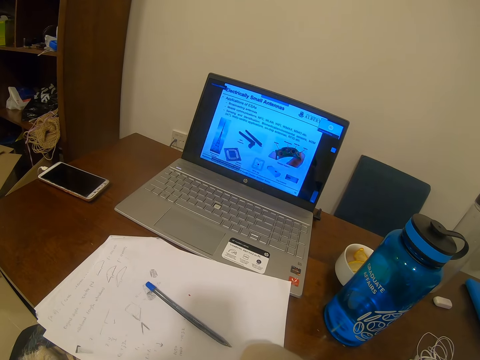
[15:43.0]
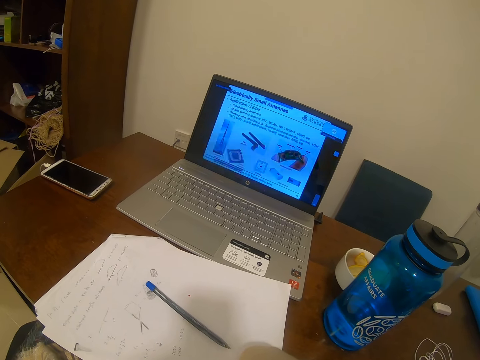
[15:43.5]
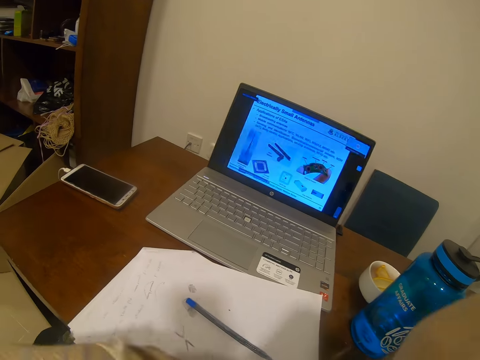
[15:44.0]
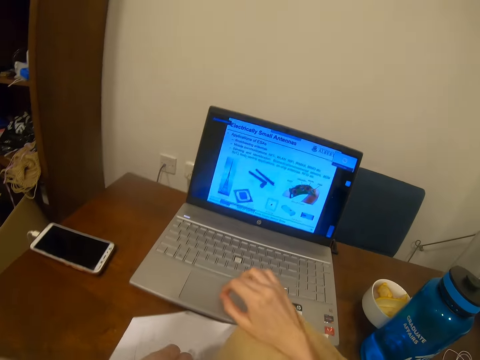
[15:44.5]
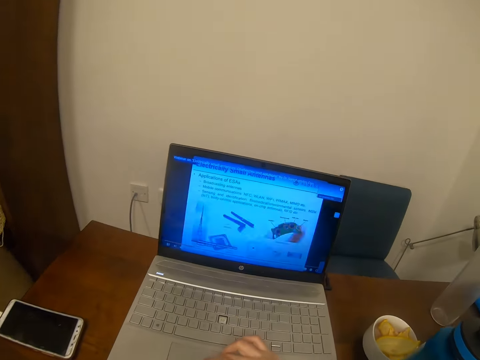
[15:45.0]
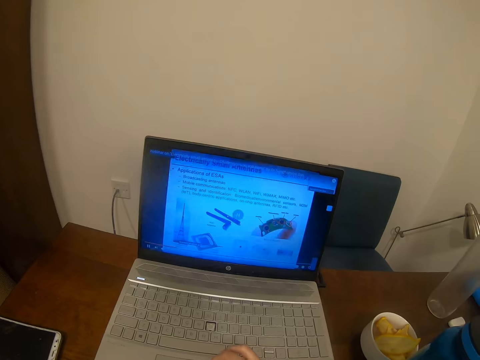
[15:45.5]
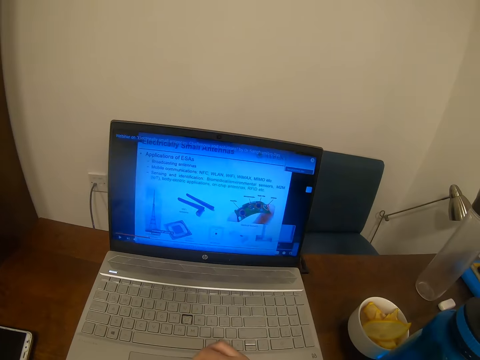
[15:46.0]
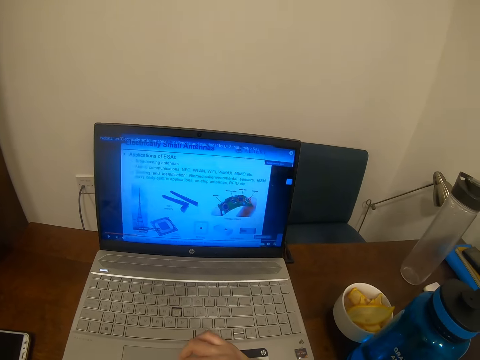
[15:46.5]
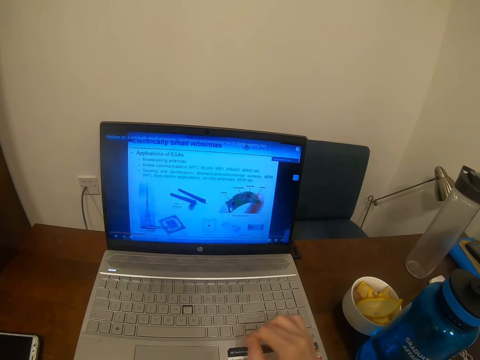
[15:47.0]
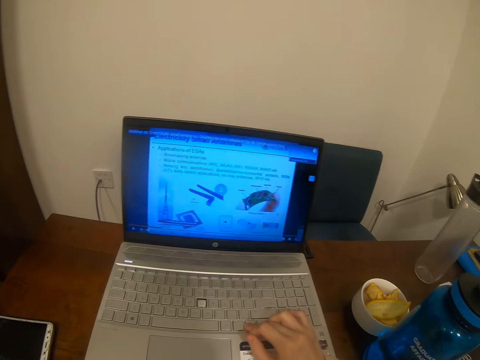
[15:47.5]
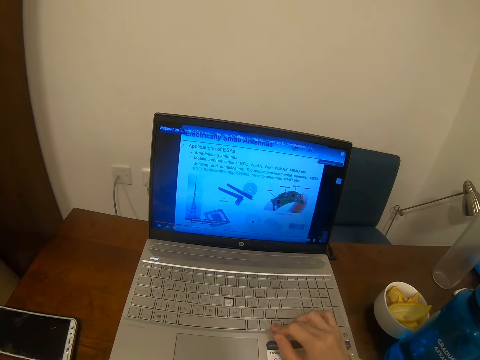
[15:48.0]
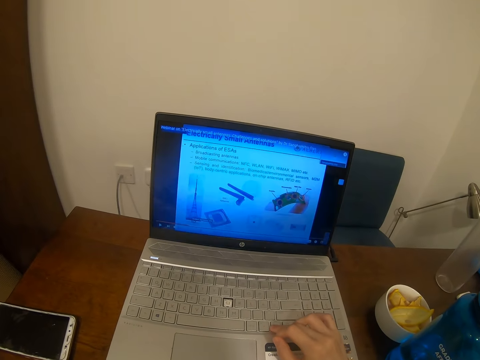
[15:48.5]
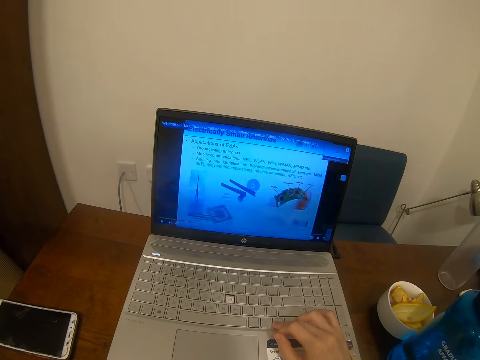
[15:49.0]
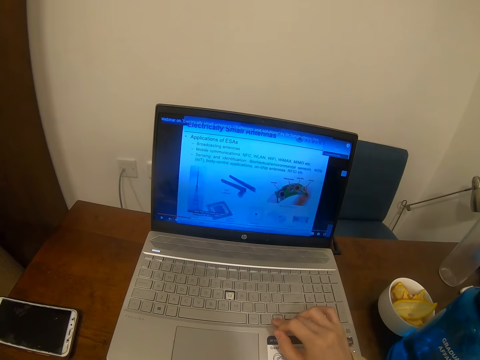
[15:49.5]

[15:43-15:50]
The camera wearer moves the pointer.

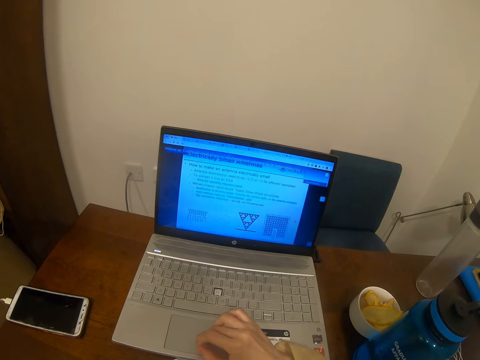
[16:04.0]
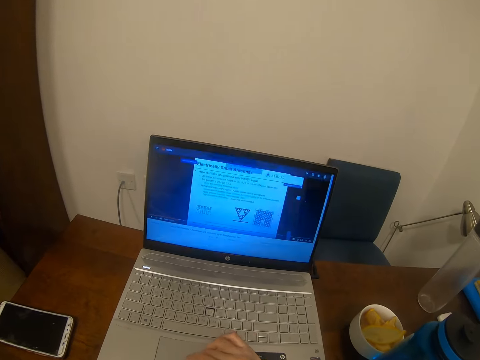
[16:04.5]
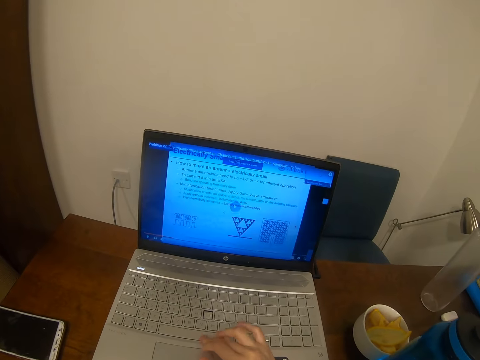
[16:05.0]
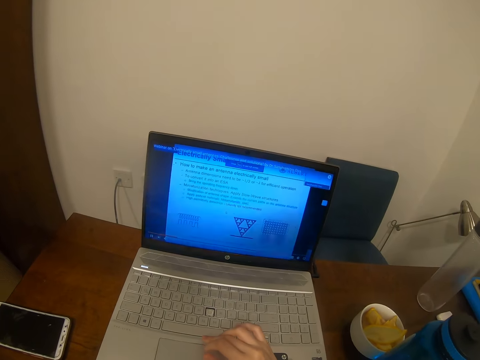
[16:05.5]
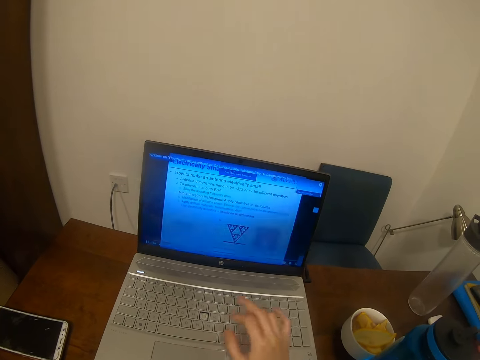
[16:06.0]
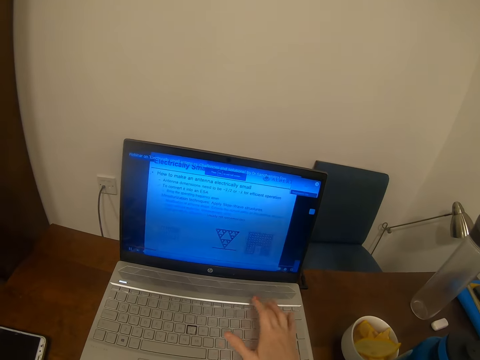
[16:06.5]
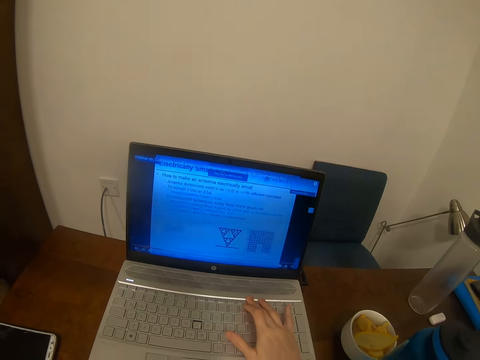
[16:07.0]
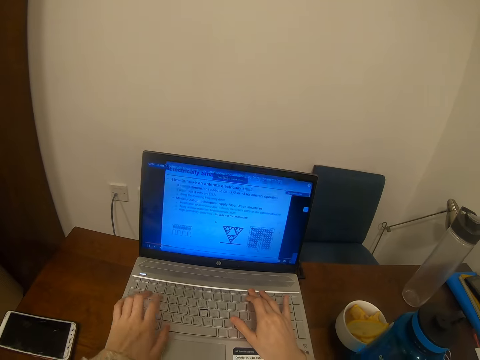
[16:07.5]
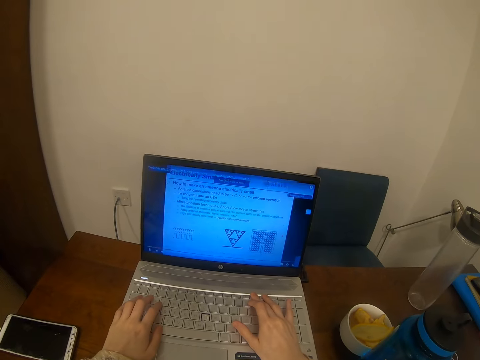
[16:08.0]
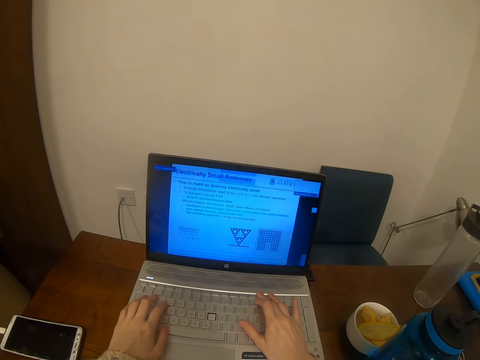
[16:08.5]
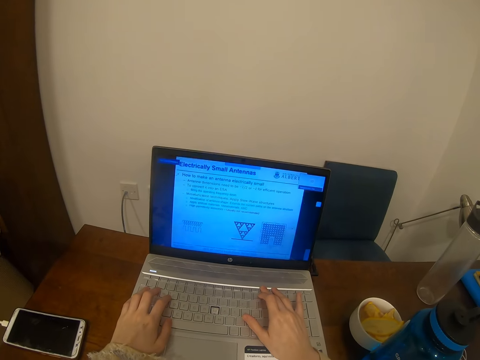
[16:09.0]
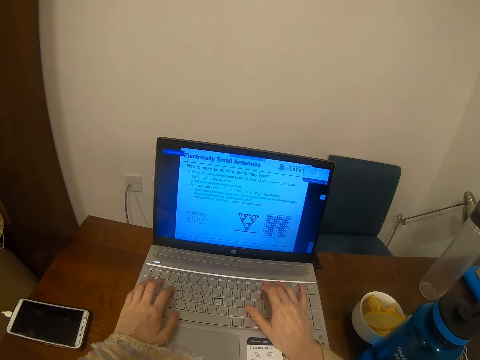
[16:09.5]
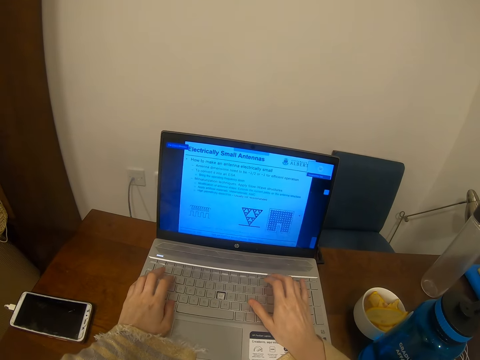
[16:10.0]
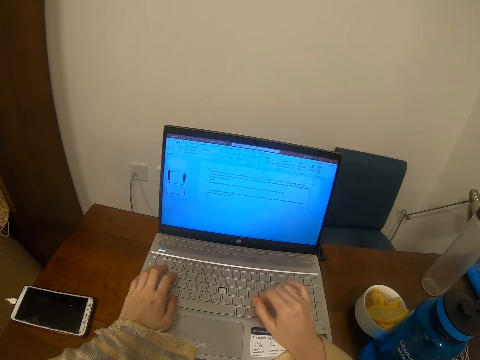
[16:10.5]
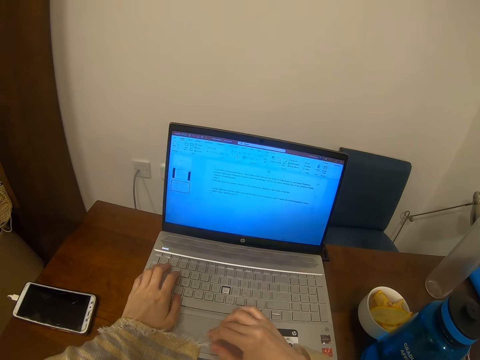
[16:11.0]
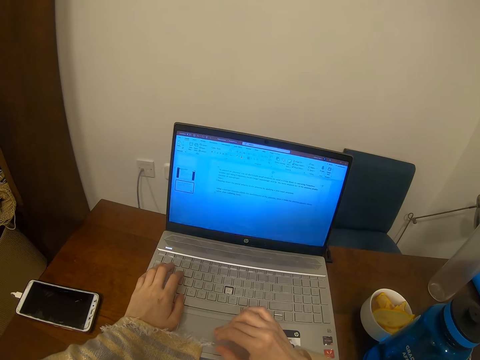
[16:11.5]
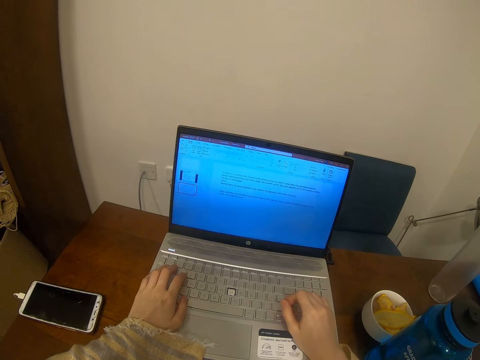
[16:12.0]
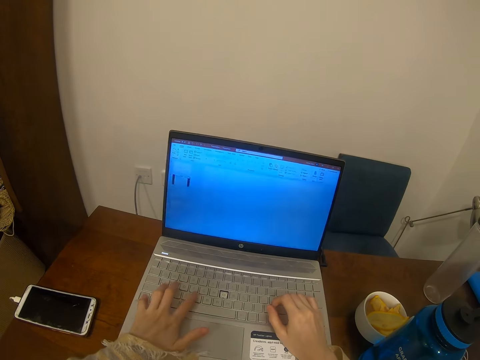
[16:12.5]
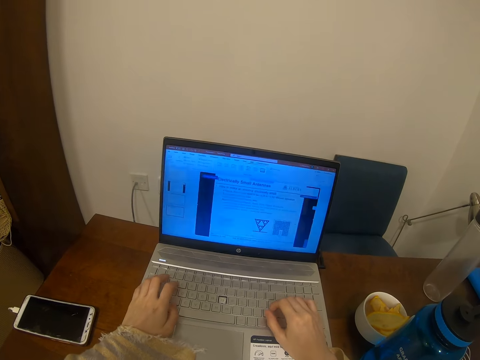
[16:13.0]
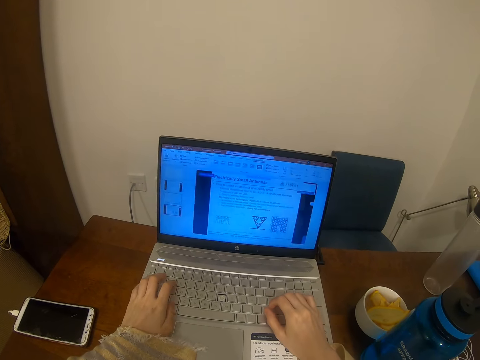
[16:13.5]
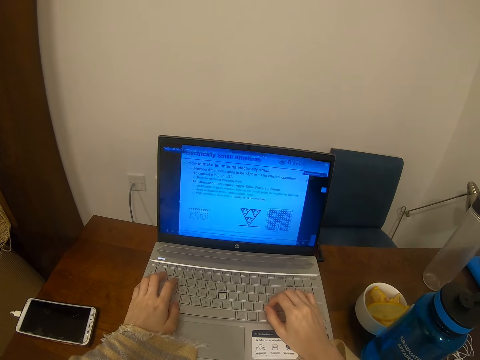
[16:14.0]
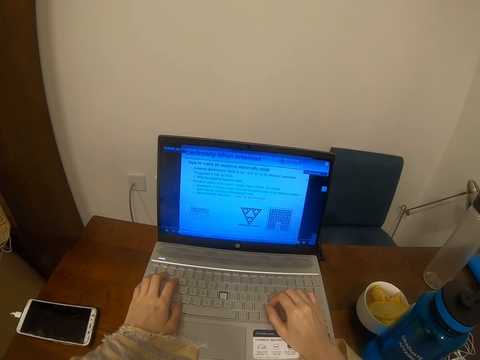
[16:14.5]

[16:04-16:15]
The camera wearer plays the video.

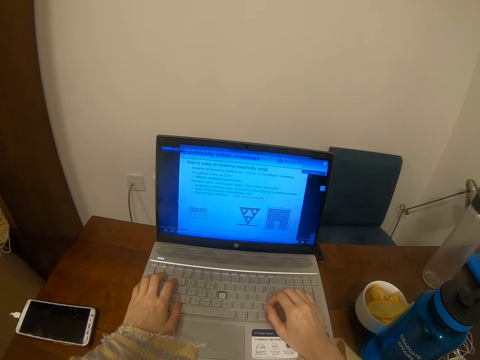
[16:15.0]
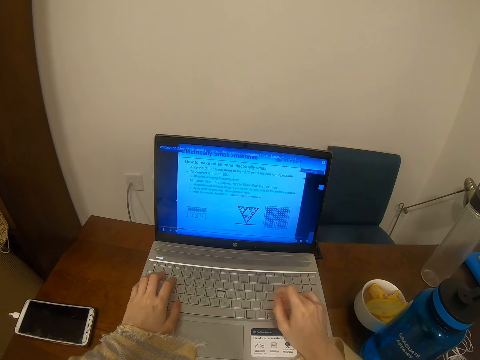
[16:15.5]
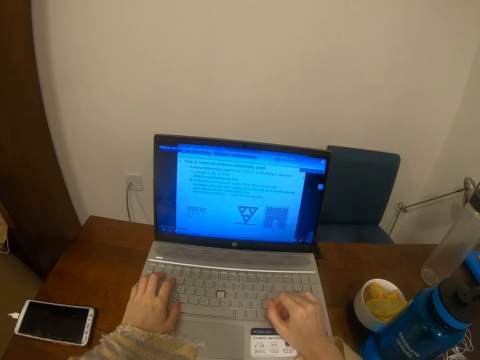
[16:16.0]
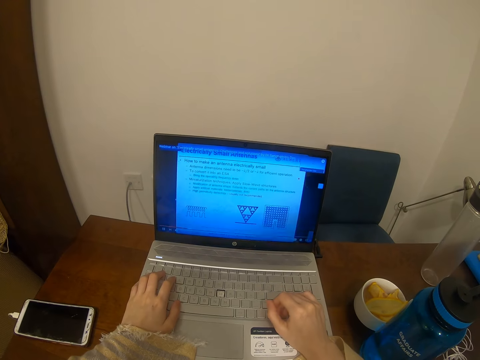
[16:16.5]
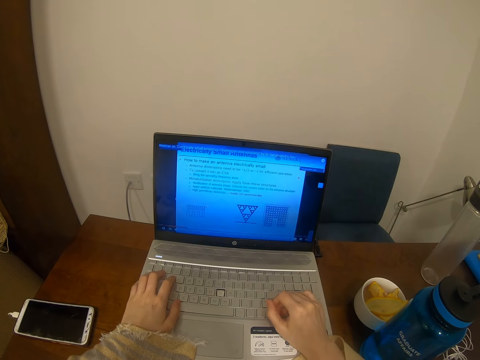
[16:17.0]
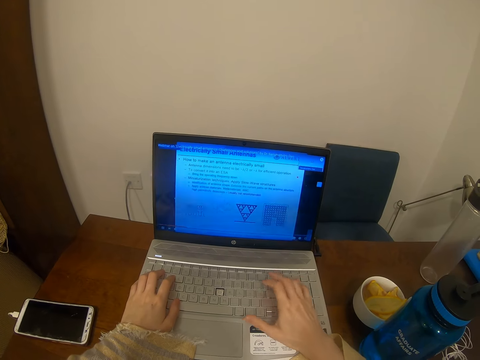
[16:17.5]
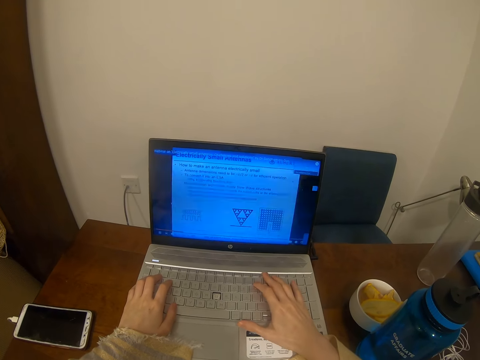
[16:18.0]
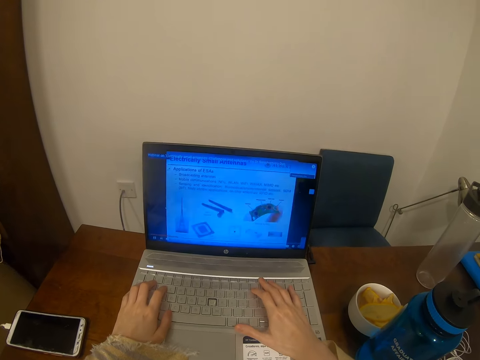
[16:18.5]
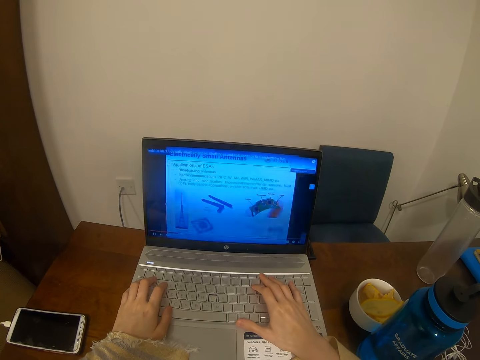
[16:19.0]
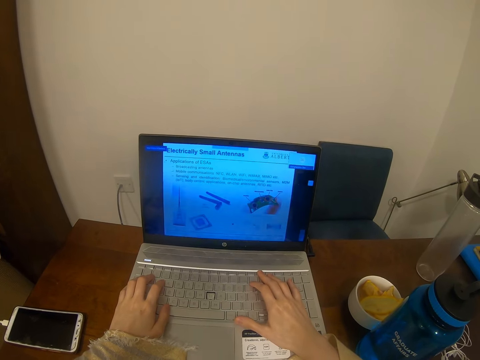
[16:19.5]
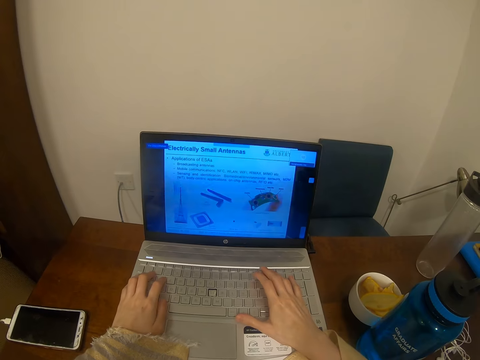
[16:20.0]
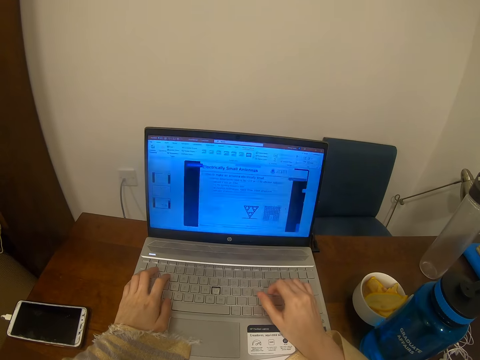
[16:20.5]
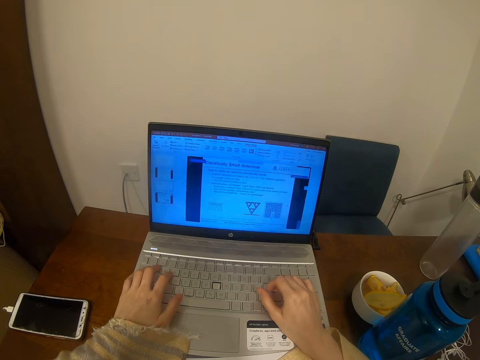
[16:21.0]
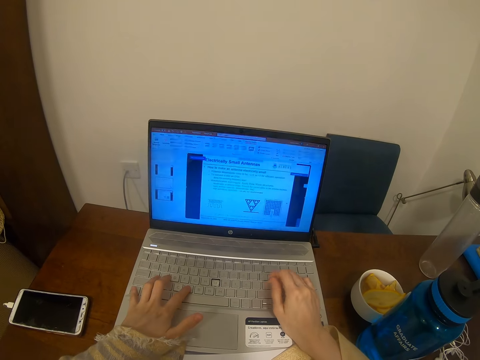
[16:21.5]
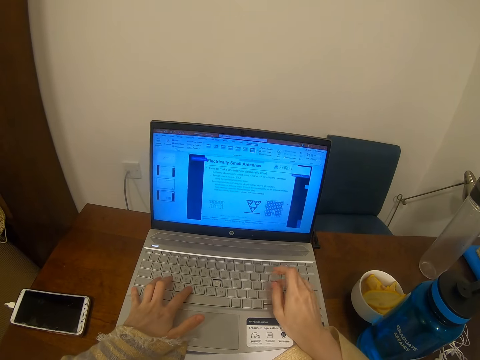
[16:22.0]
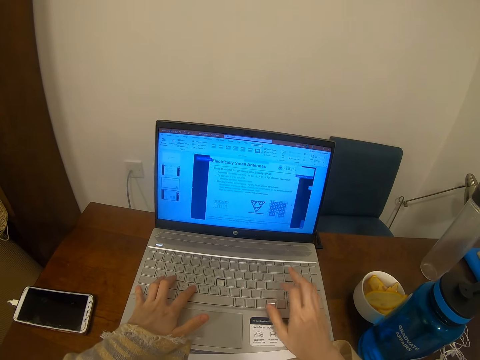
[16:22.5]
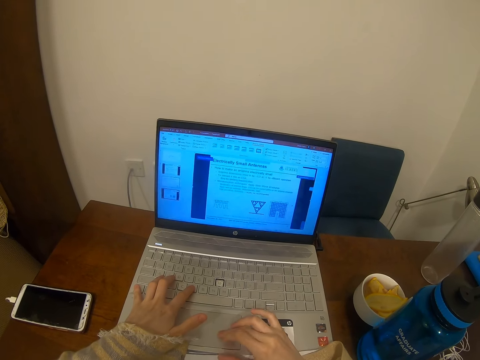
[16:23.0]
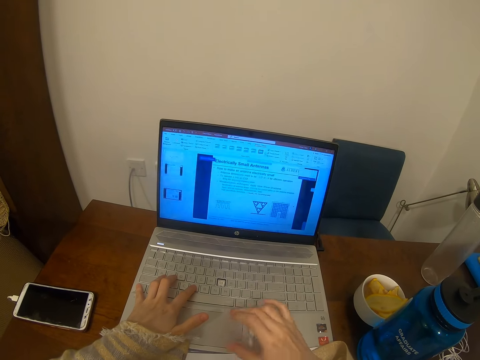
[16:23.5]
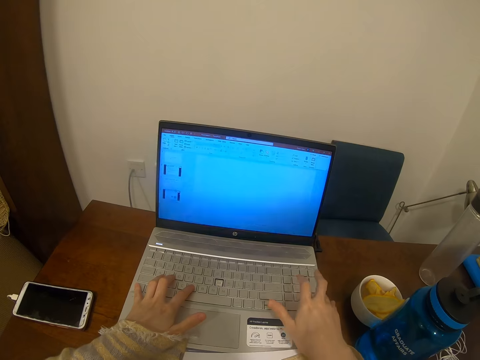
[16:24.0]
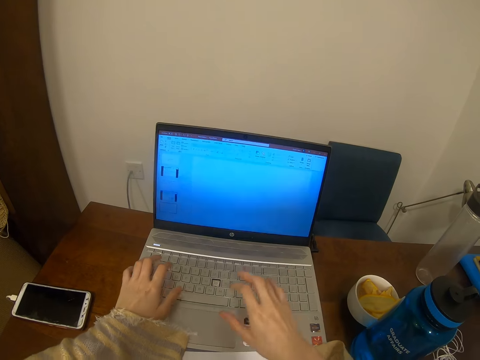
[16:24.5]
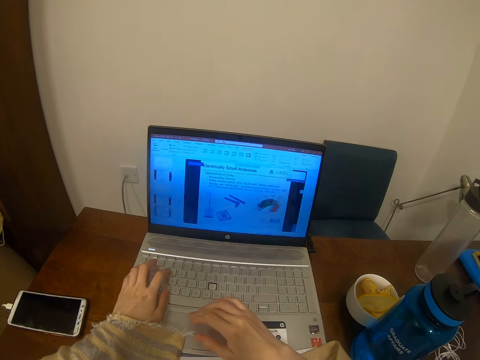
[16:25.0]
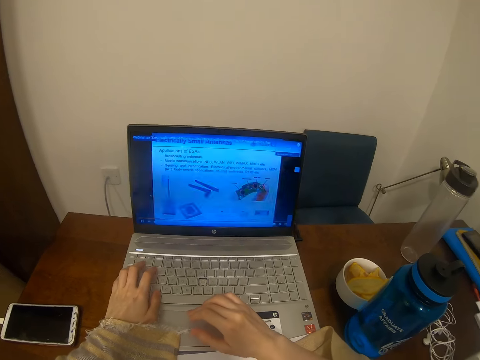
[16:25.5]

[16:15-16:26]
The camera wearer operates the laptop.
